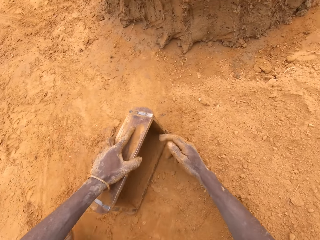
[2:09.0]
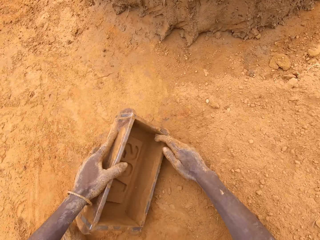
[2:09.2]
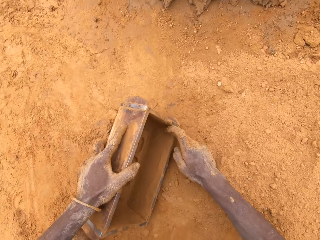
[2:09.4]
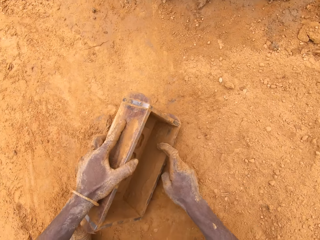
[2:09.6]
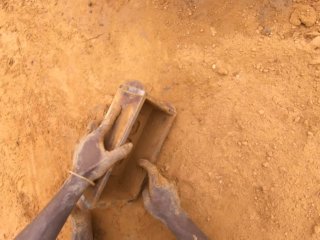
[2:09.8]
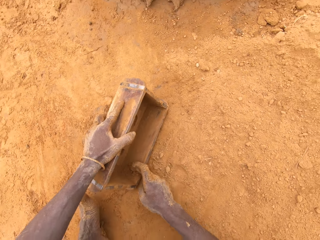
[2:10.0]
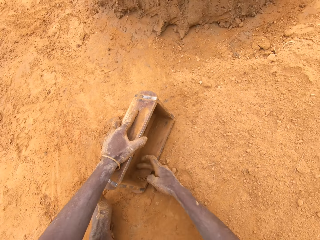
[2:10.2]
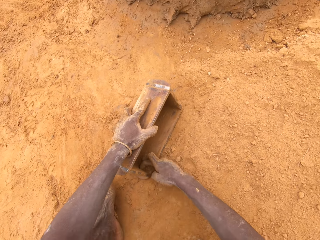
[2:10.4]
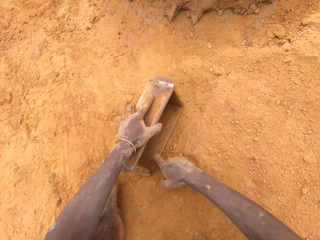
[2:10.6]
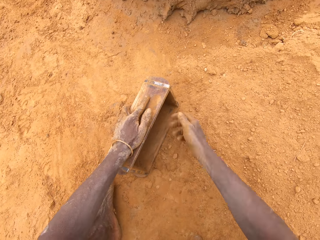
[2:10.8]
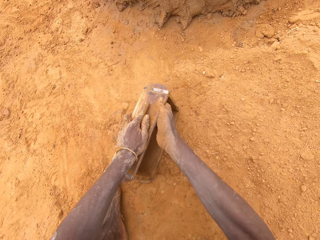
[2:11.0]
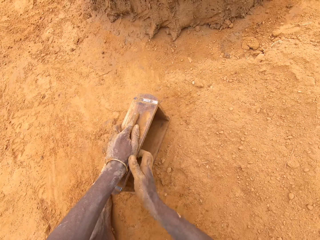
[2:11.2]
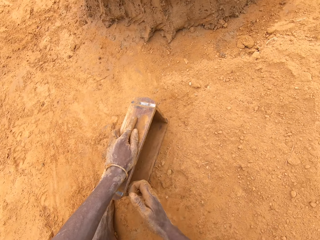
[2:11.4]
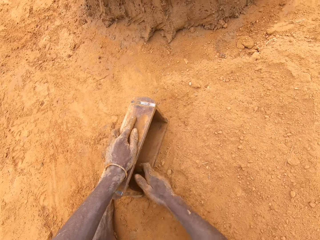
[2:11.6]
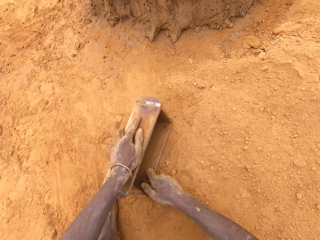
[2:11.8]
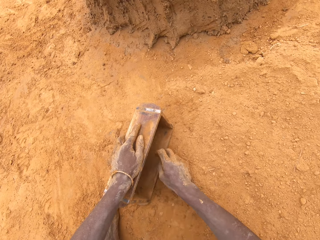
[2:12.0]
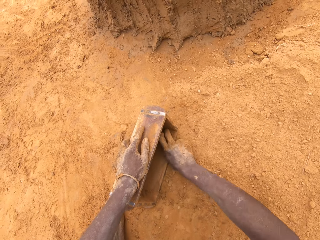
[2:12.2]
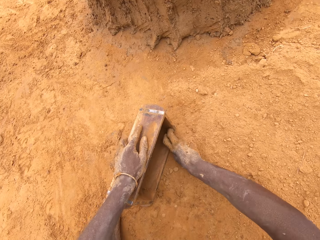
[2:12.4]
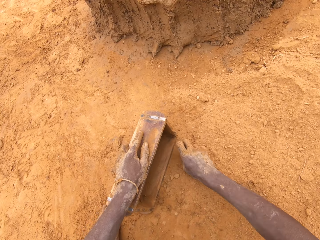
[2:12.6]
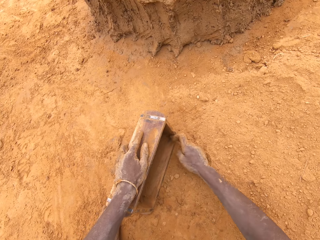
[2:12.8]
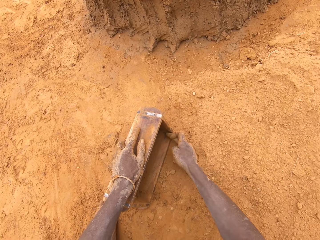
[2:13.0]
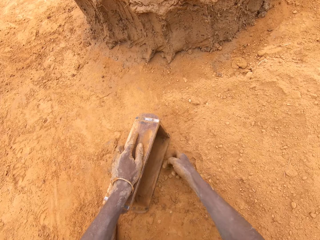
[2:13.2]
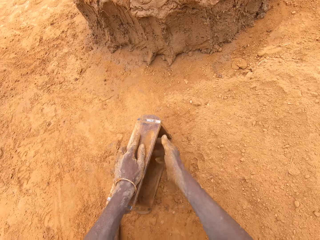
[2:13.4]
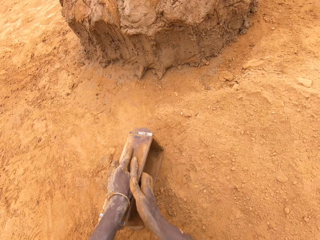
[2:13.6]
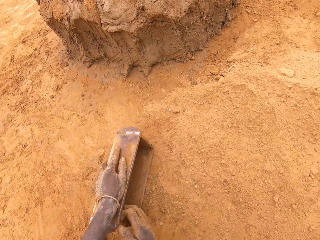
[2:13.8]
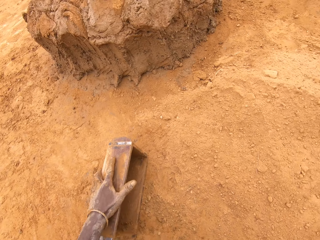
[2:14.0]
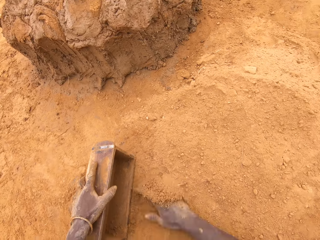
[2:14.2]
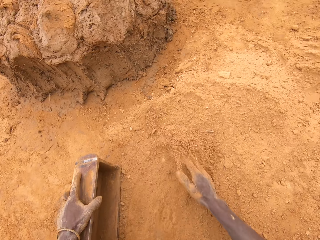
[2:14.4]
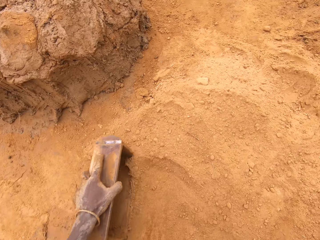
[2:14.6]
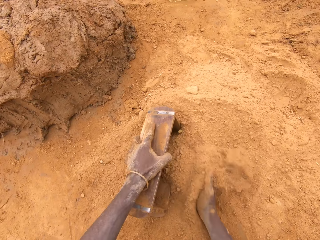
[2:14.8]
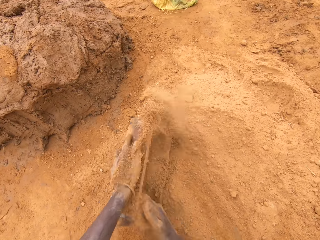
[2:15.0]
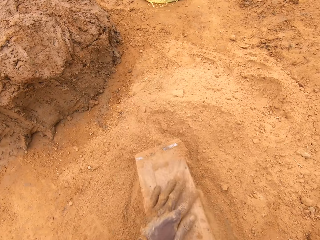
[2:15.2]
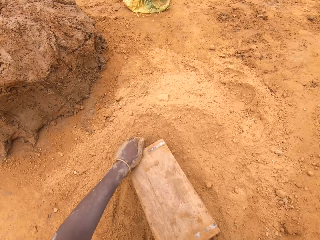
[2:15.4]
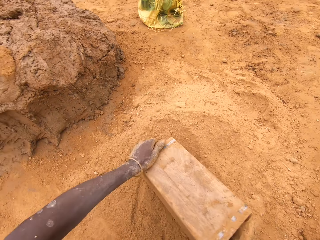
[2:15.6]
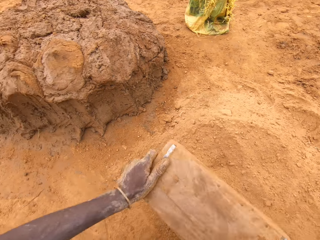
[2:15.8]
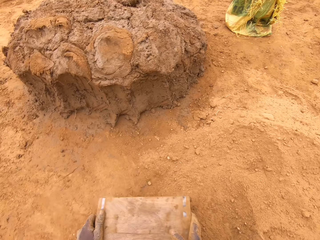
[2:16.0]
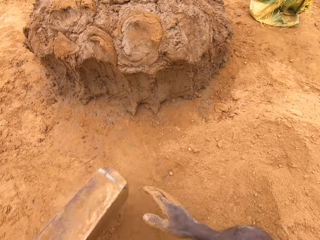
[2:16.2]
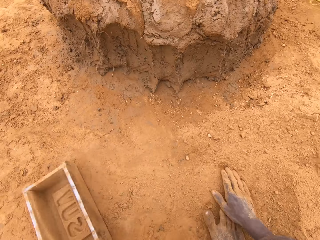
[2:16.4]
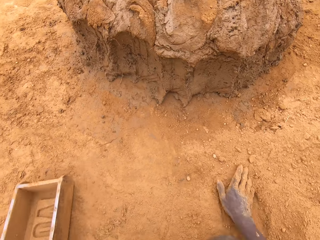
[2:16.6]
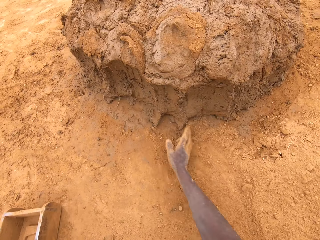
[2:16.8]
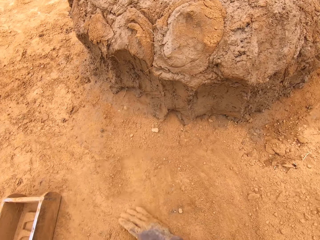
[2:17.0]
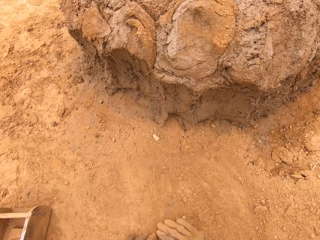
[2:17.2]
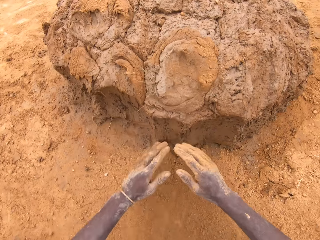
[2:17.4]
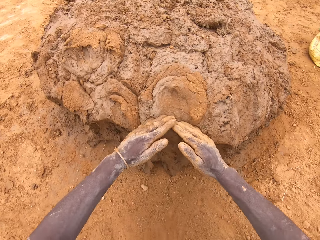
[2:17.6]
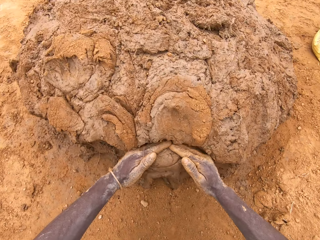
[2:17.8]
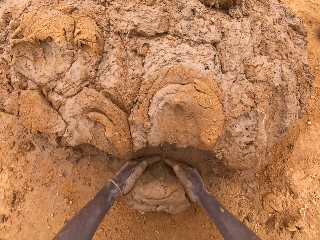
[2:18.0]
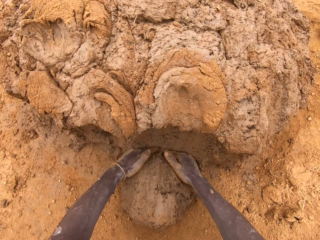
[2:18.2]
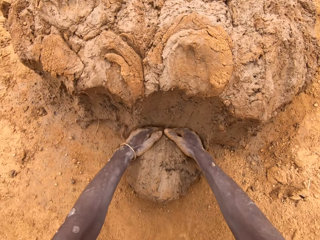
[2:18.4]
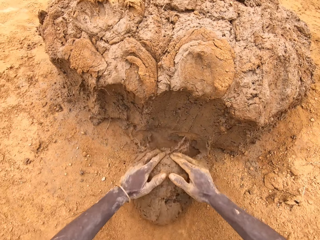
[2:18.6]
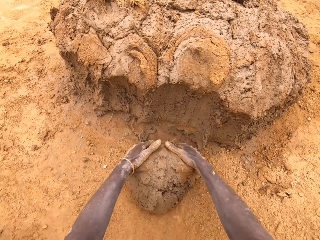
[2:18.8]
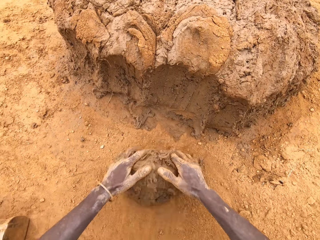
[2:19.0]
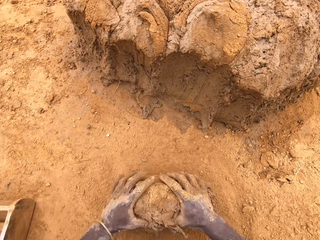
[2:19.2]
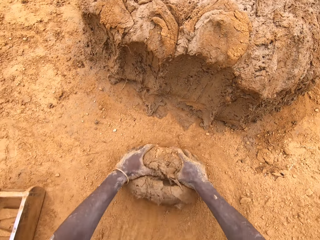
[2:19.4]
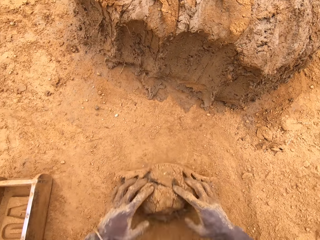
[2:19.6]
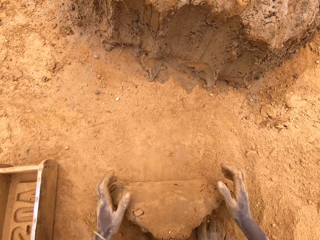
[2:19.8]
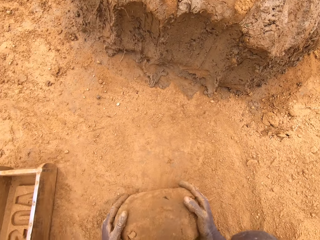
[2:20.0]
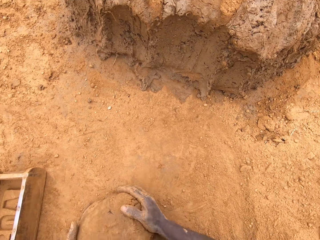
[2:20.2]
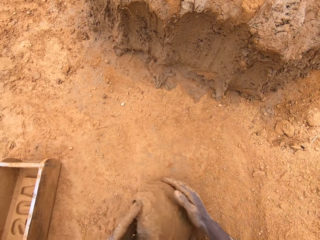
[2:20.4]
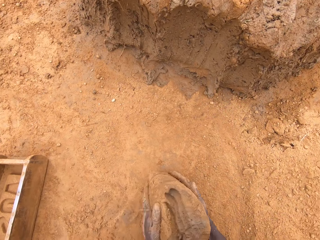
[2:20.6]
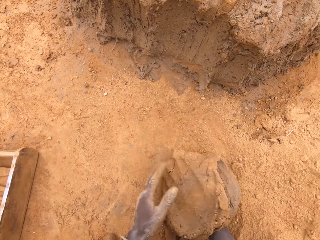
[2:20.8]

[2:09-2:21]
The camera wearer removes excess mud from the brick maker or brick mould. They put sand in the brick mould. They pour the sand from the brick mould. They cut mud from the heap of mud. They make bricks out of the heap of mud with the brick maker. They mould the mud.

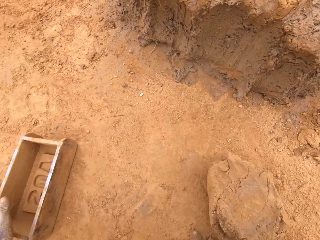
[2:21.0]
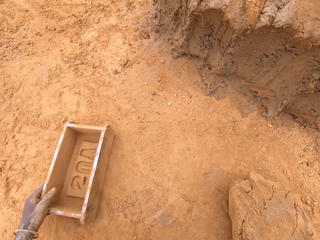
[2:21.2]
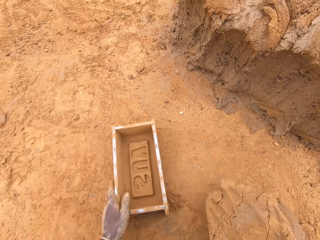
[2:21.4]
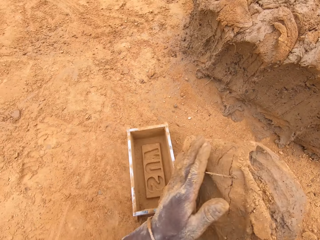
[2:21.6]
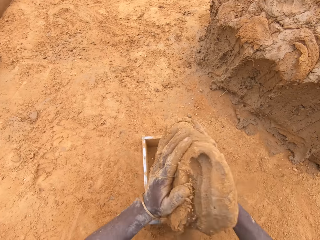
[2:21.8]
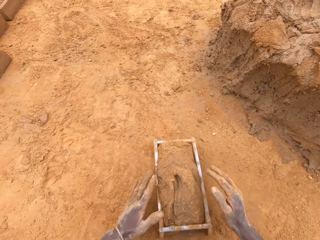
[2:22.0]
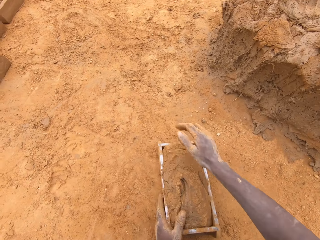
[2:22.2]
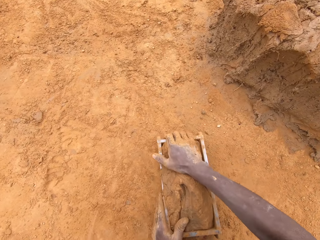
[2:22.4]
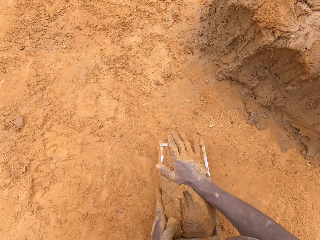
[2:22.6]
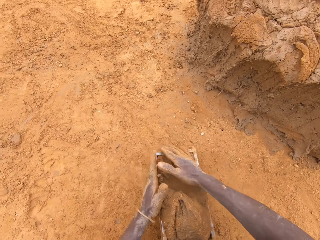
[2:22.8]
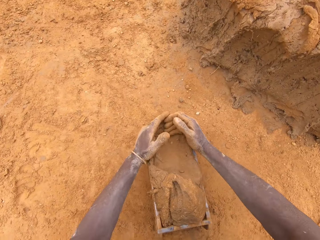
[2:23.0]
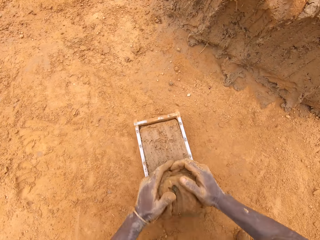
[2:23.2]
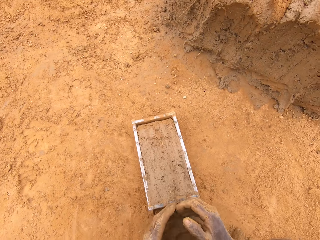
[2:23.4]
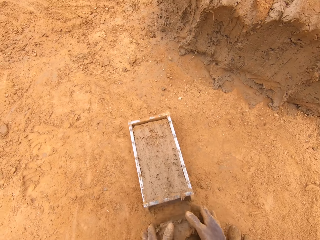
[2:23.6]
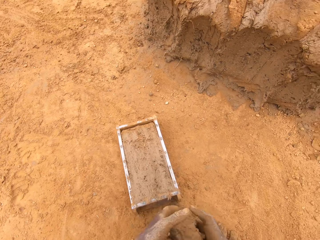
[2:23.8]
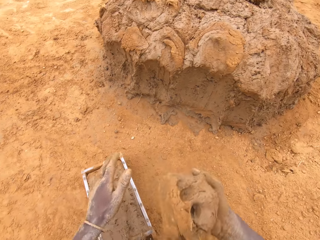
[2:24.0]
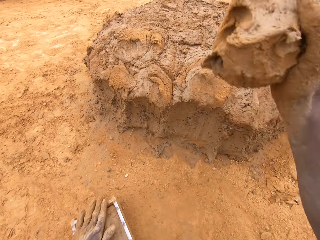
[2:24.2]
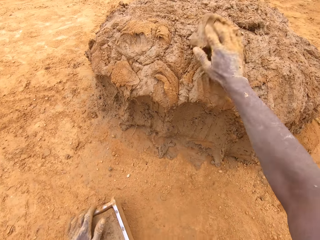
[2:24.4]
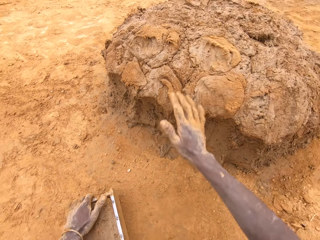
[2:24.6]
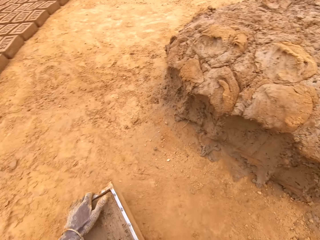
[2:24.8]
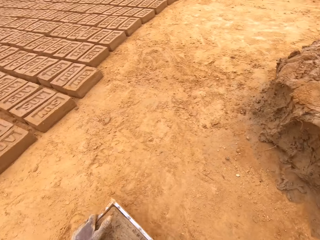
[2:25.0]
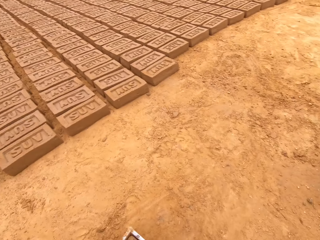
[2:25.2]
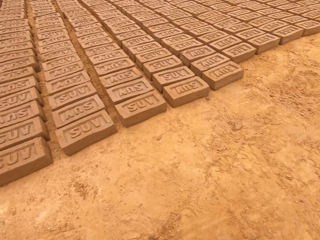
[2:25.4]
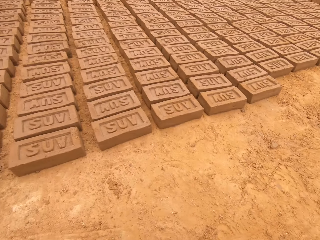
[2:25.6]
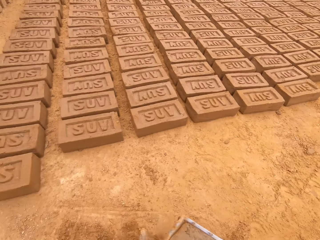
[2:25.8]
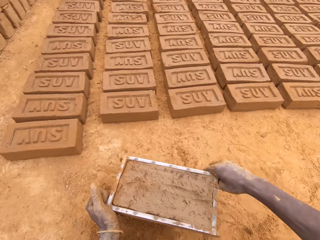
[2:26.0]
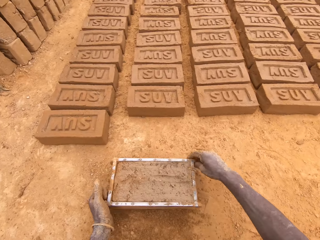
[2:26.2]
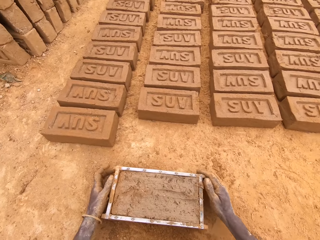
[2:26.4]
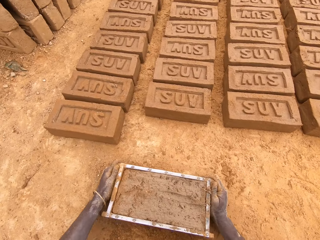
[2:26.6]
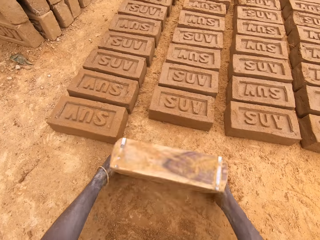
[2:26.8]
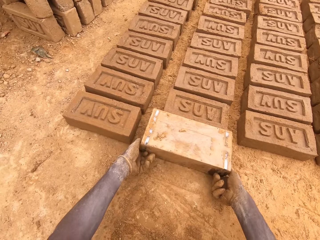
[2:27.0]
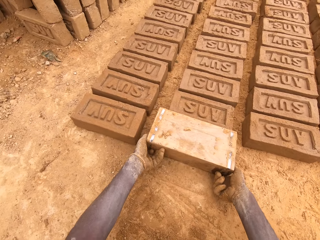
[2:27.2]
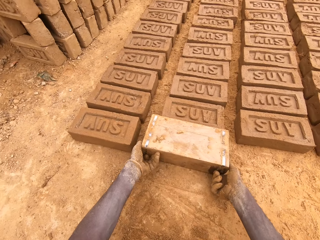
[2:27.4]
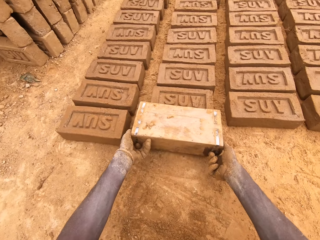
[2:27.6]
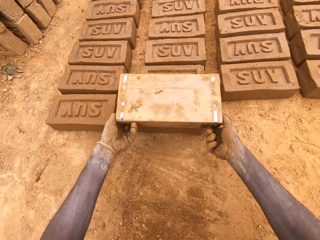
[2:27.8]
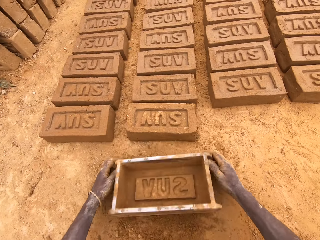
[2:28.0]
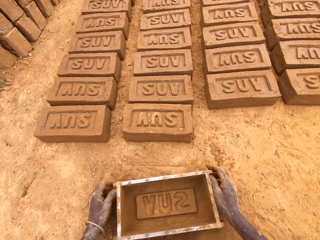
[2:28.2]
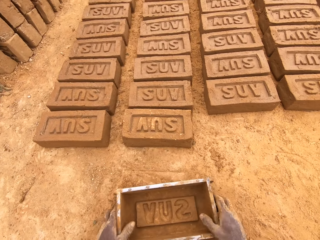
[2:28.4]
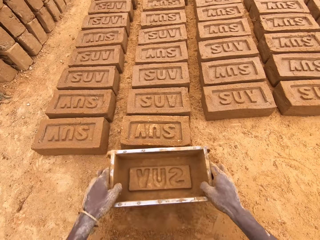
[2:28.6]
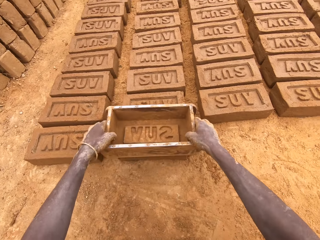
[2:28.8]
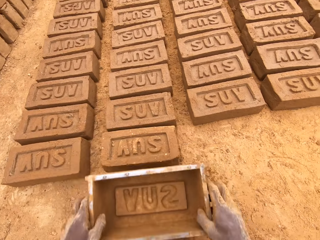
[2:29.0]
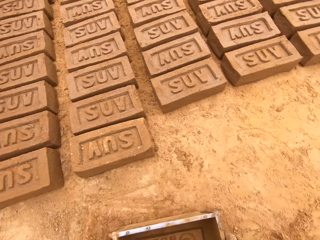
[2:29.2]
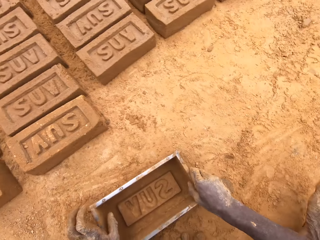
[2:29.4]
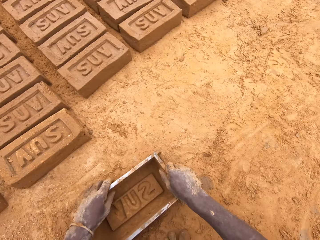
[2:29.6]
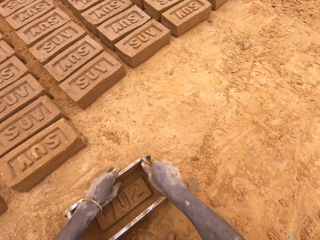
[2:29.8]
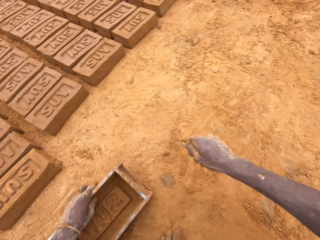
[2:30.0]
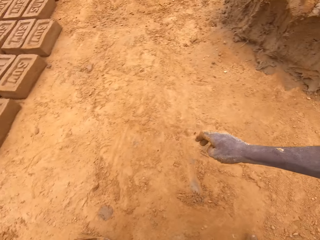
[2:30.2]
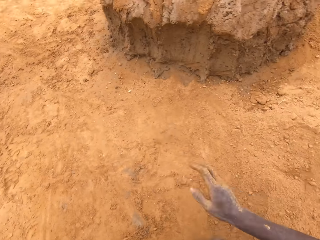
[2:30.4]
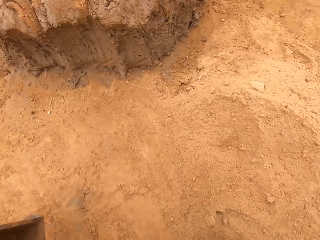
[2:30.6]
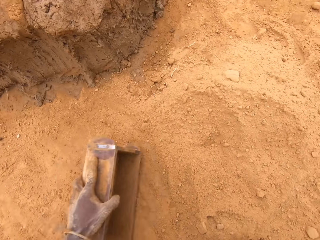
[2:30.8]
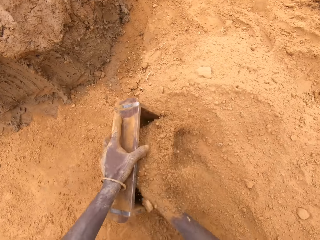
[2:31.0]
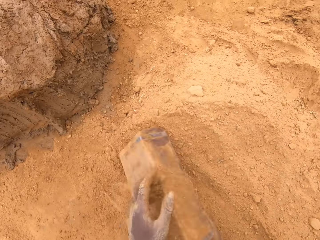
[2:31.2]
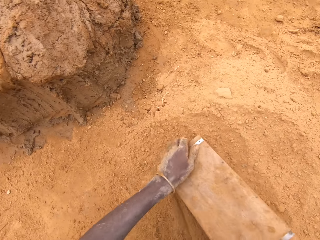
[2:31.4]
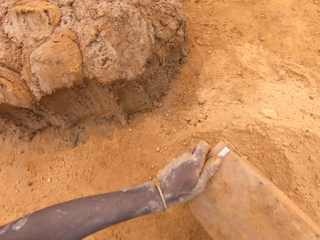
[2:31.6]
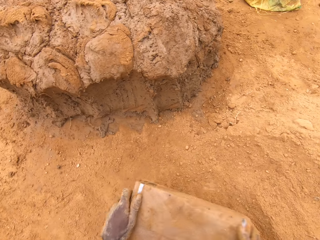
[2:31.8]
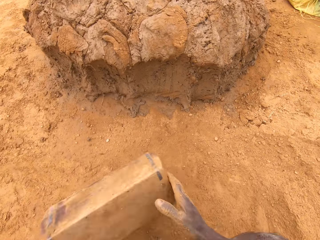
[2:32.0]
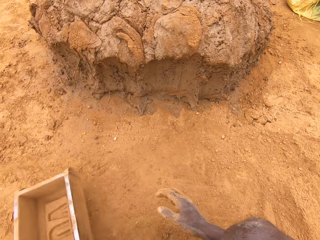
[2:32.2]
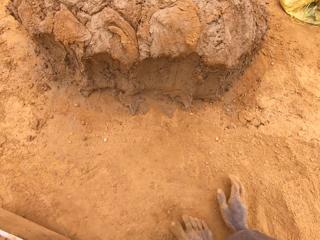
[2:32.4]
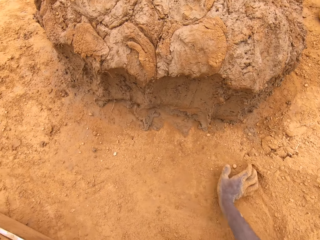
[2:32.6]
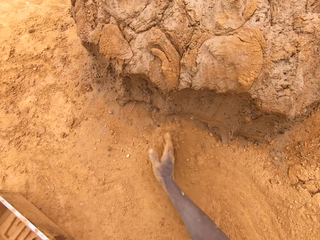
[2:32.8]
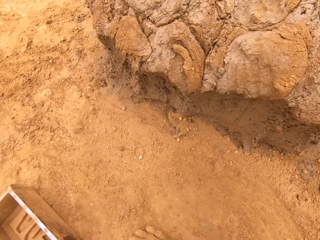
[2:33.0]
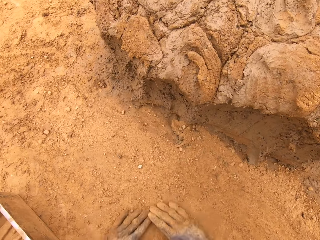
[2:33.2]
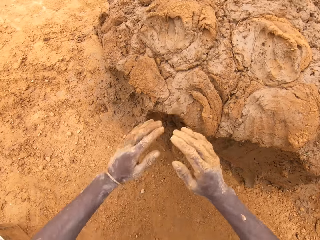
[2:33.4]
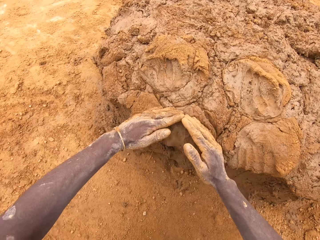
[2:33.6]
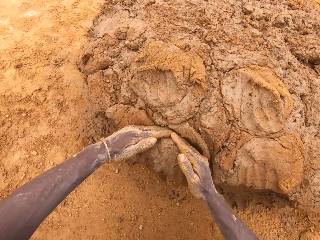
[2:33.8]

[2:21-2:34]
The camera wearer puts a brick on the ground from the brick mould or brick maker. They cut mud from the brick mould. They throw mud on the heap of mud. They put a brick on the ground from the brick mould. They put the brick maker on top of a brick. They put sand in the brick mould. They pour the sand from the brick mould.
